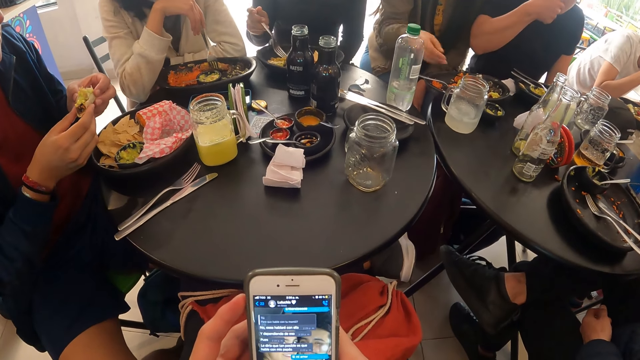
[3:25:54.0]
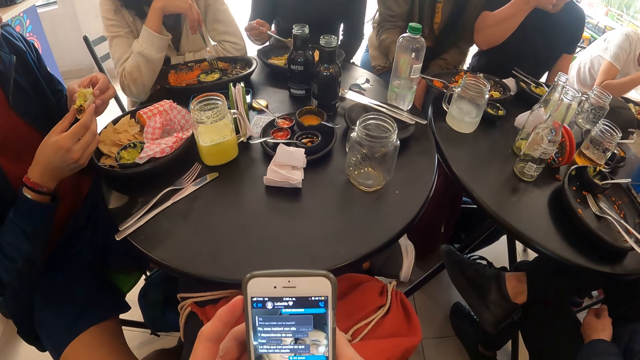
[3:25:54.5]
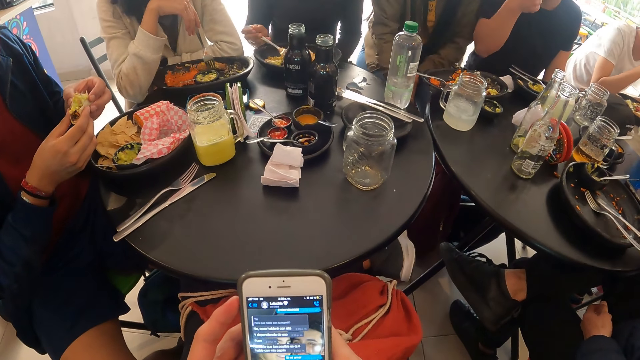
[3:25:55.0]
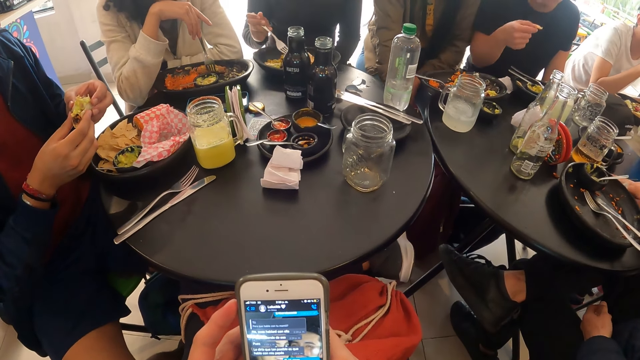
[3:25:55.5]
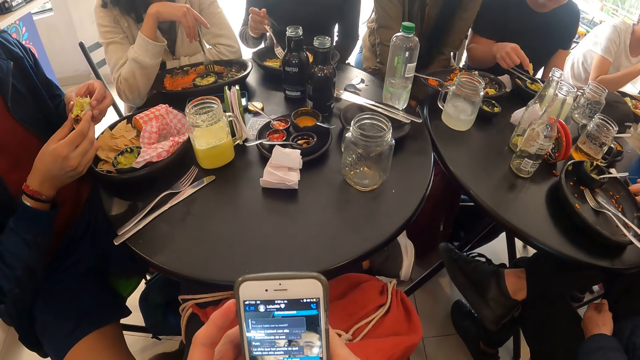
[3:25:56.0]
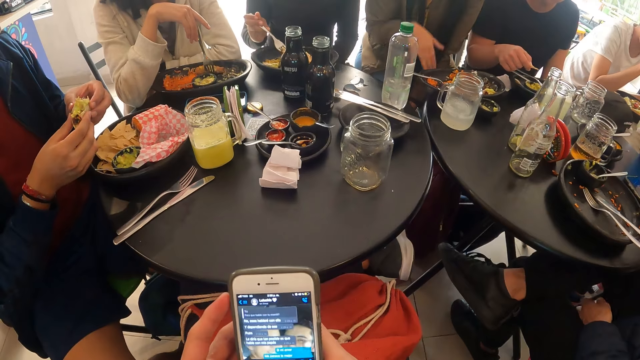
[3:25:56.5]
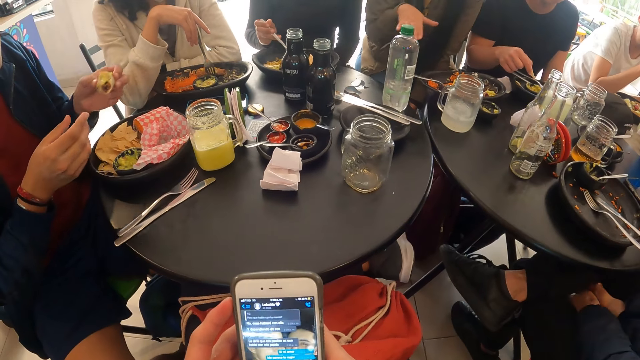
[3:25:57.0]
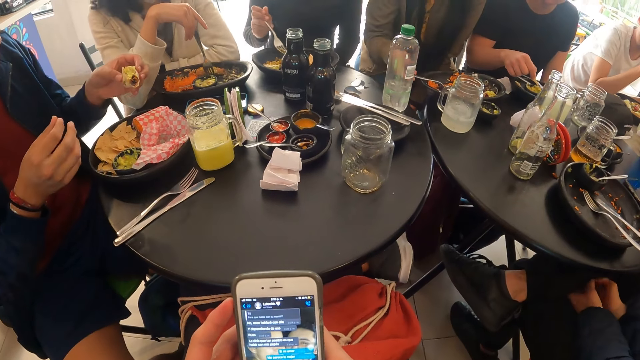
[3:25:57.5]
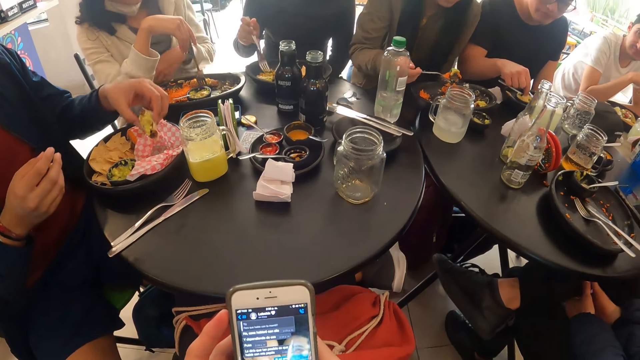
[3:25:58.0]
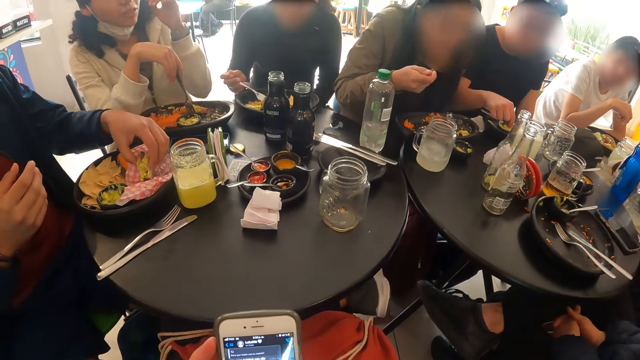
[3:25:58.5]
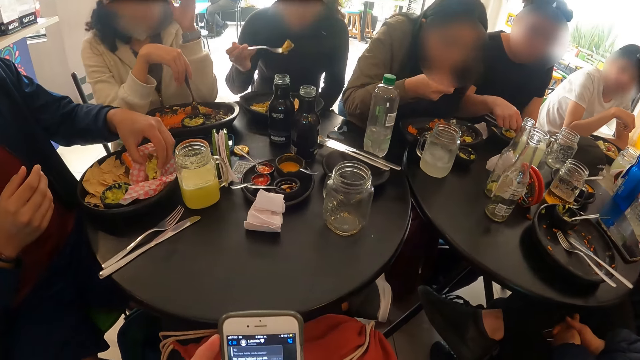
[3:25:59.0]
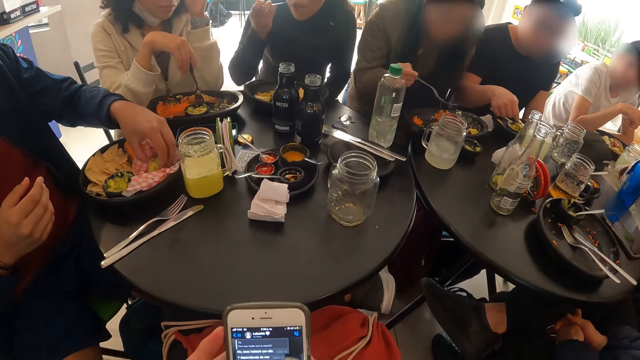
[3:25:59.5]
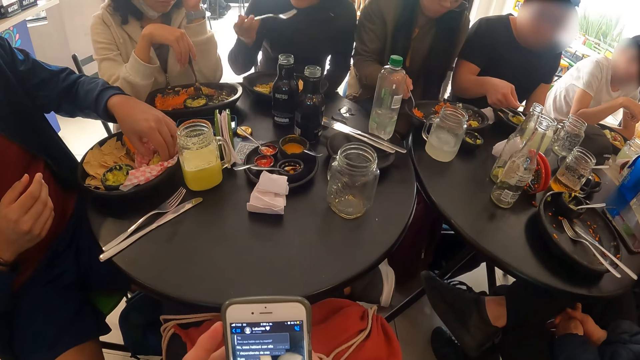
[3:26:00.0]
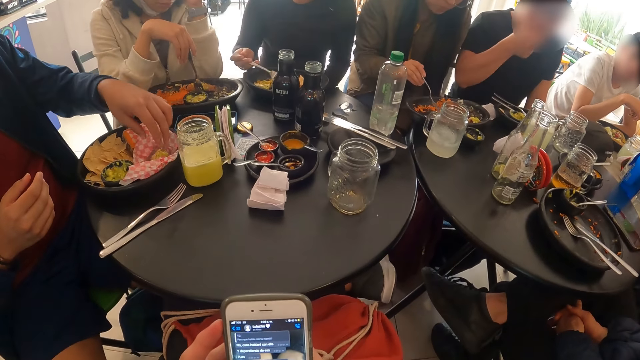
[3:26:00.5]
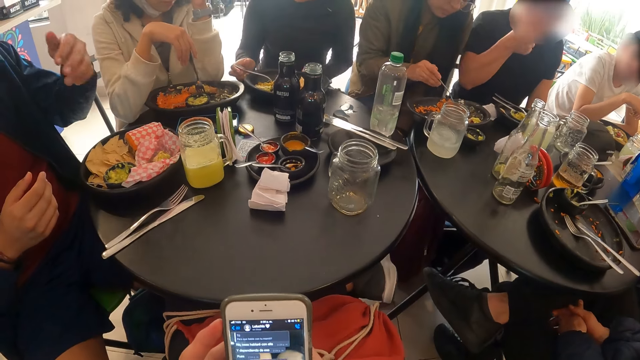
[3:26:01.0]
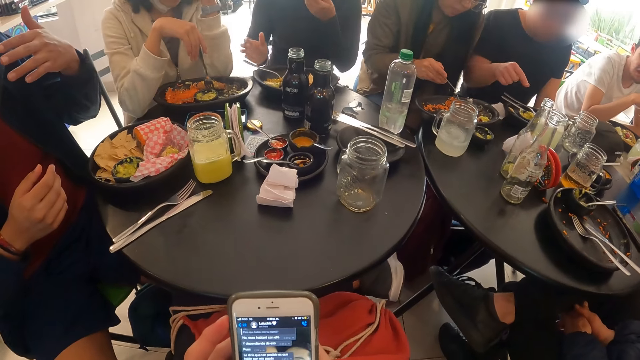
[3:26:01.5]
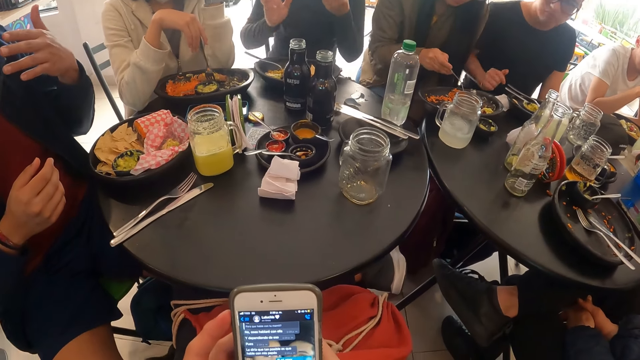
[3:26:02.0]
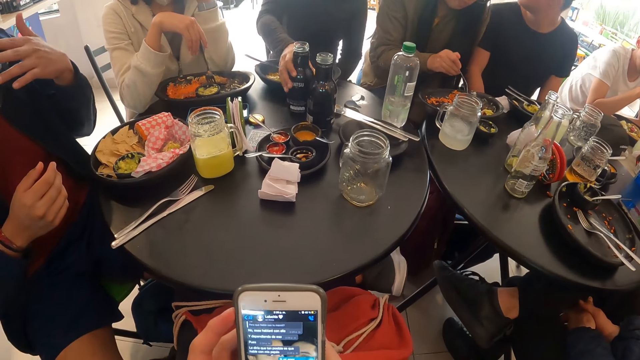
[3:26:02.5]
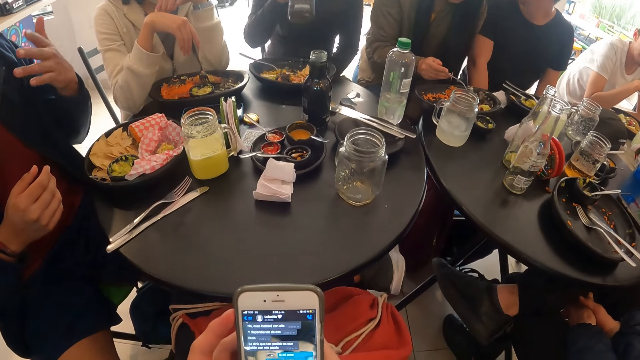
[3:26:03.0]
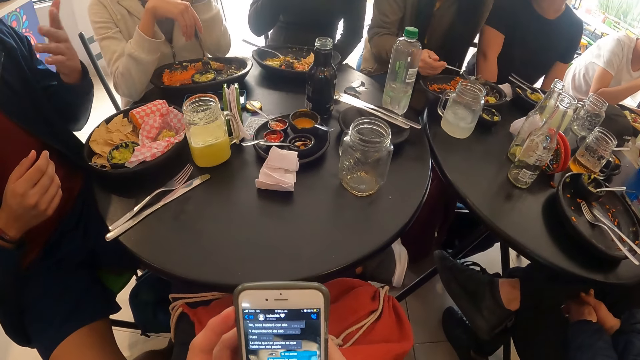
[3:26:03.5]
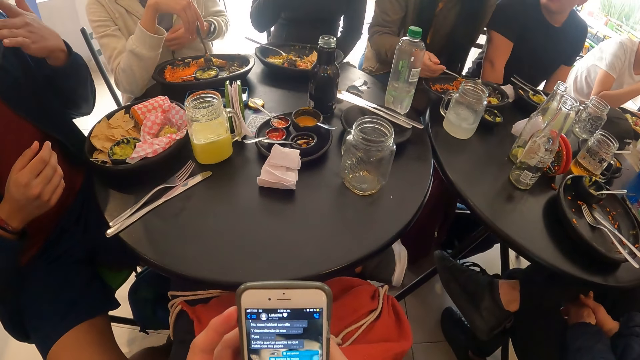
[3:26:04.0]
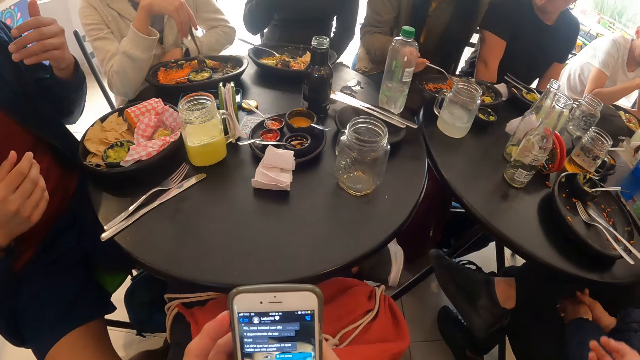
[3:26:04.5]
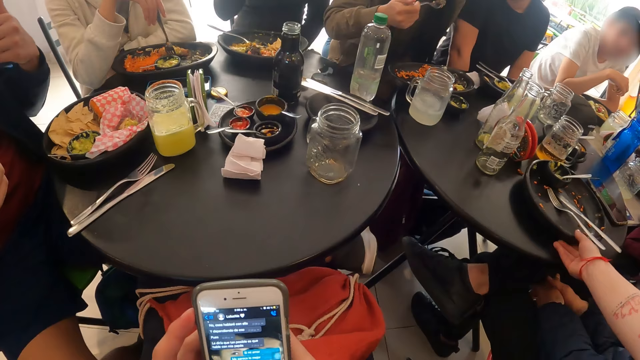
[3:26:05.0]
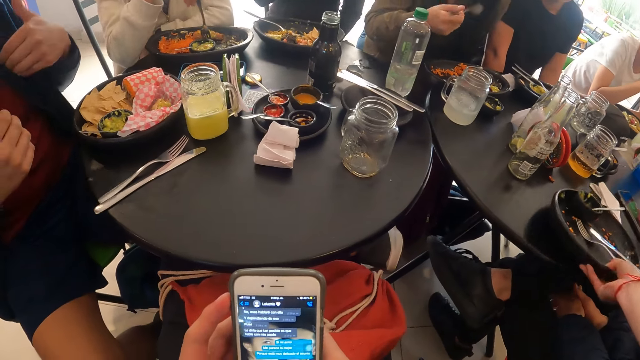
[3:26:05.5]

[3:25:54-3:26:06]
A woman drops the spoon in the bowl with her right hand. A man drops the tissue paper on the table from his right hand. The woman picks the fork from the plate with her right hand. Another man drops the wrap of rice in the plate with his right hand. The woman eats rice from the fork in her right hand. Another woman drops the fork in the plate from her right hand. The other woman takes the bottle of soda from the table with her right hand.

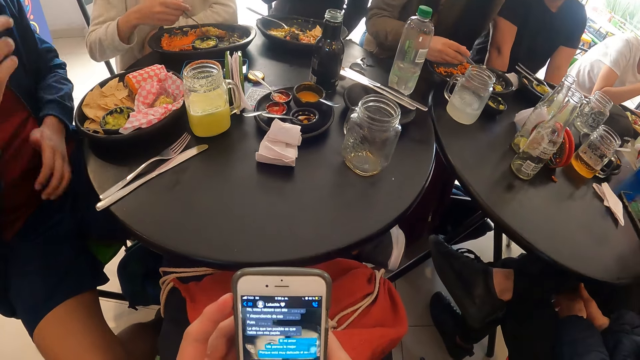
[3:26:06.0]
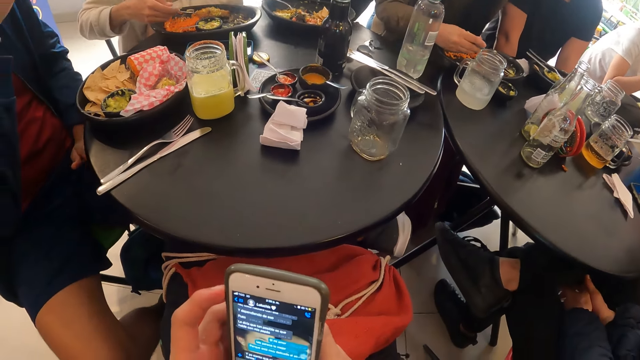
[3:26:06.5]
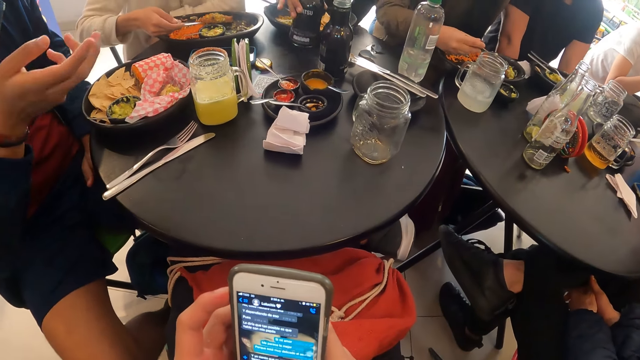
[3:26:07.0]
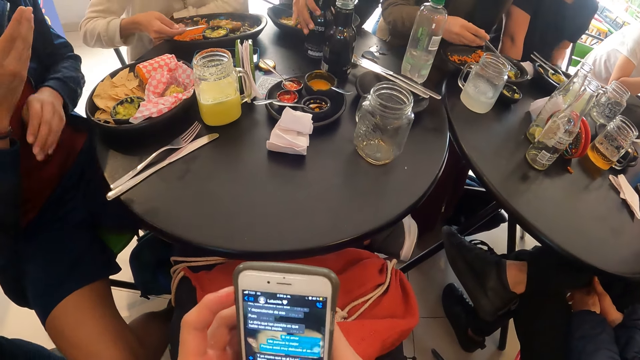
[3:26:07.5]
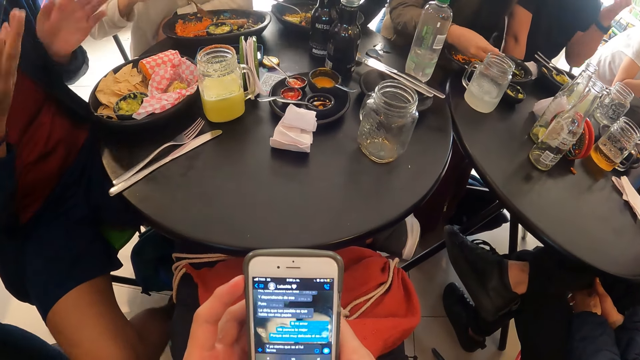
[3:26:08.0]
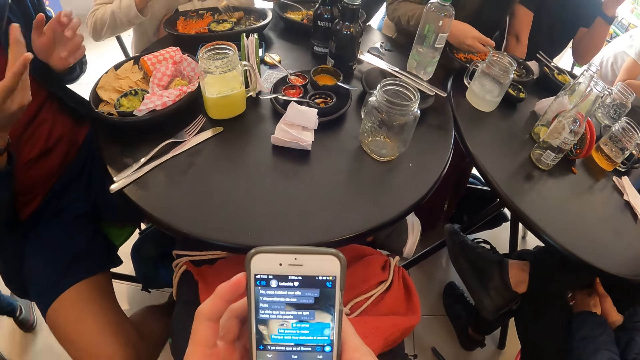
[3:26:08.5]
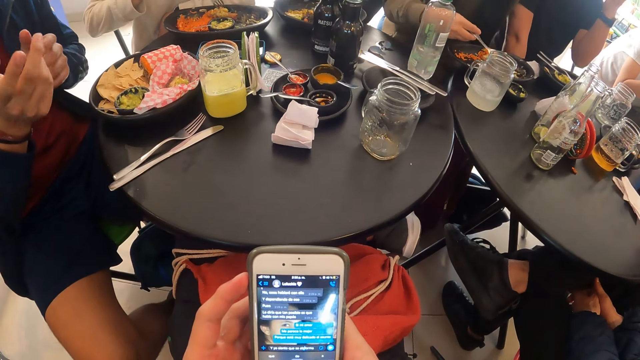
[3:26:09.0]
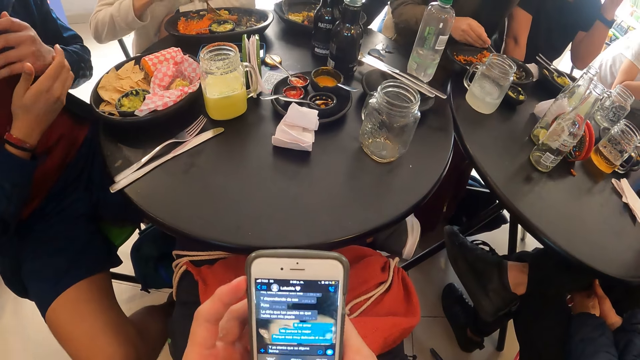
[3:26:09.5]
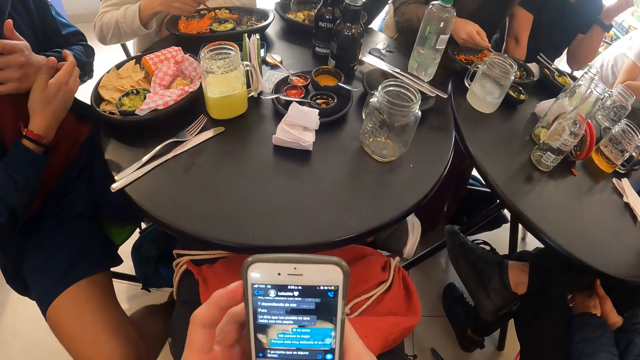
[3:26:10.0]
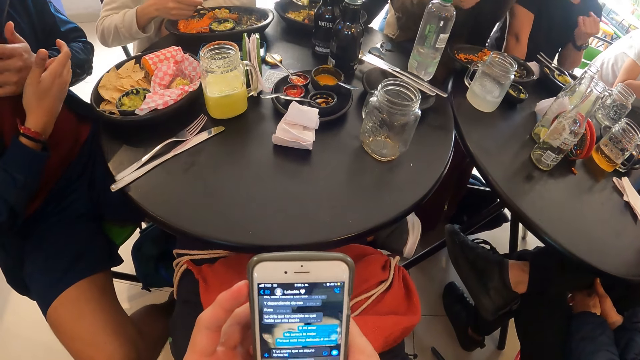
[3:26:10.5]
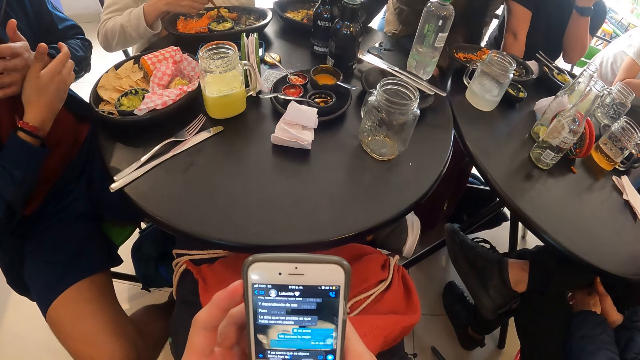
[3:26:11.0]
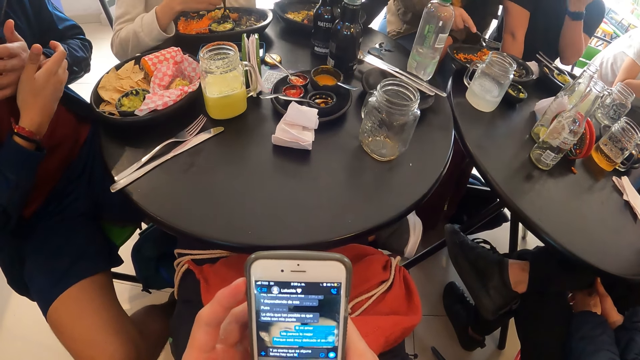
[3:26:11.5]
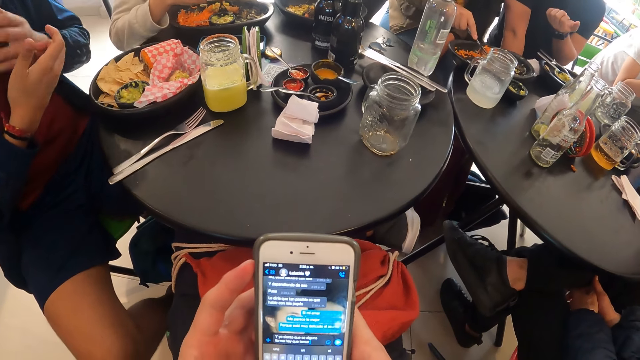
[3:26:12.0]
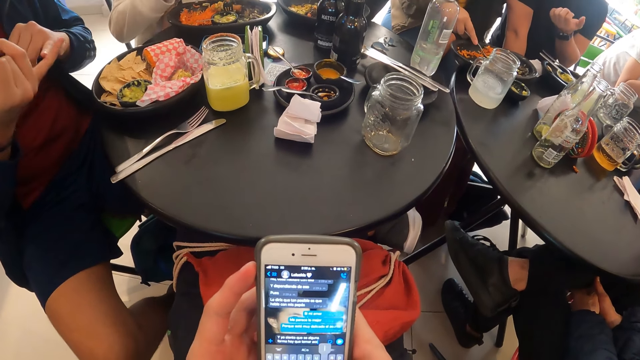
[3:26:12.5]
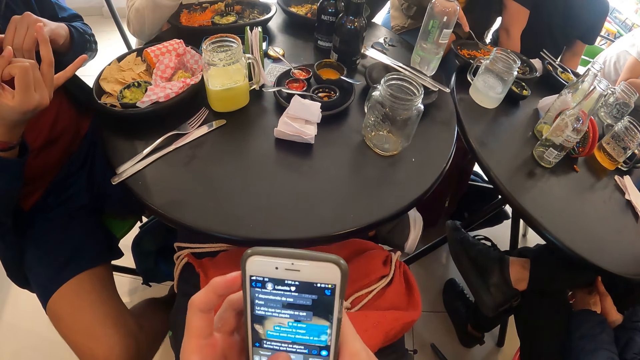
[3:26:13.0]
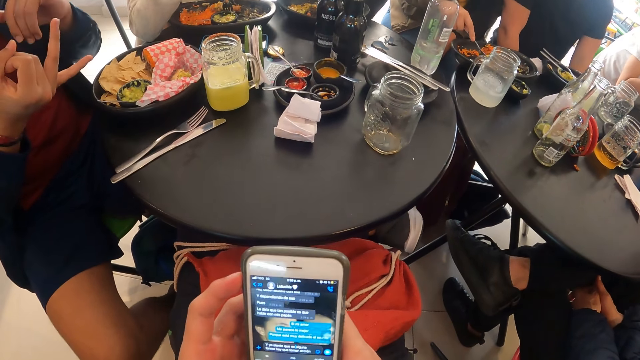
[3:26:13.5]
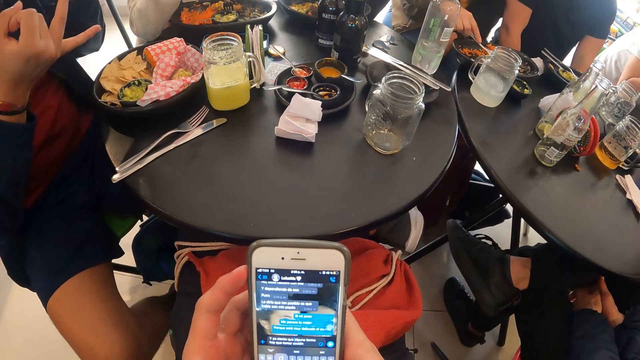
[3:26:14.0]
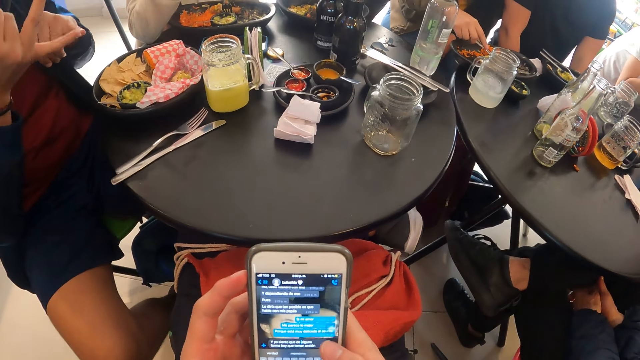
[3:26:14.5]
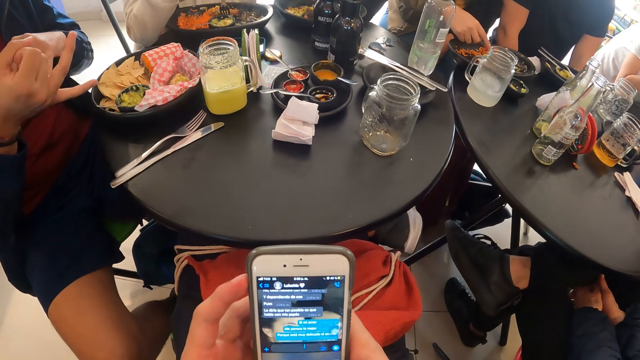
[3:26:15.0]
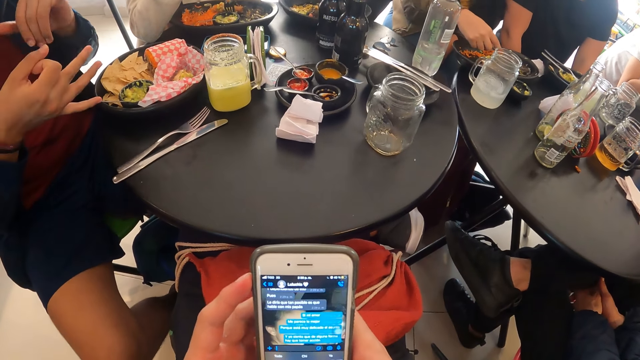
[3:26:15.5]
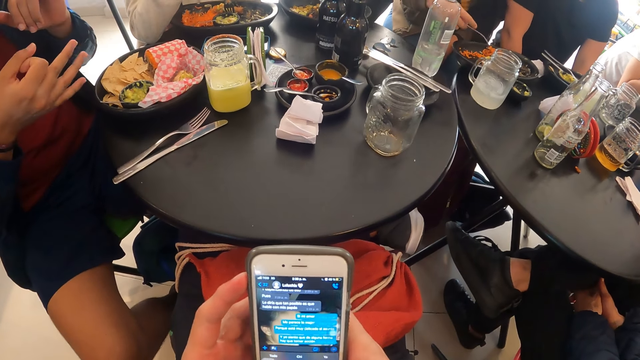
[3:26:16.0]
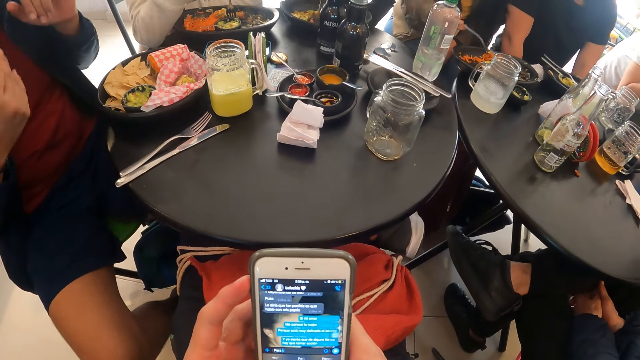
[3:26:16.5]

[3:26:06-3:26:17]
A woman drops the bottle of soda on the table with her right hand. The woman takes the fork in the plate with her right hand.
